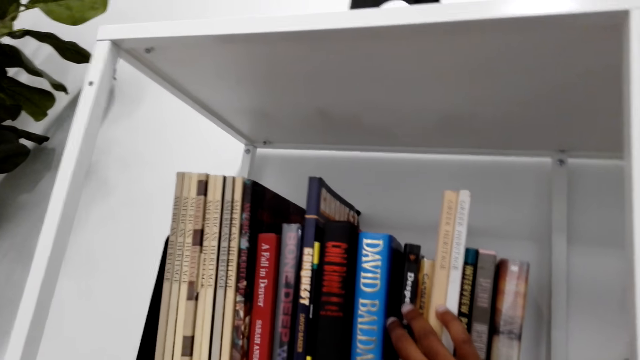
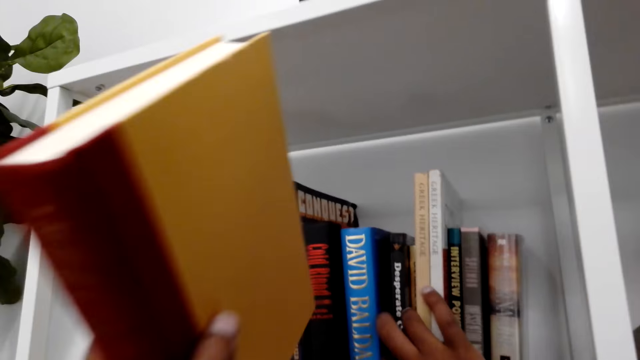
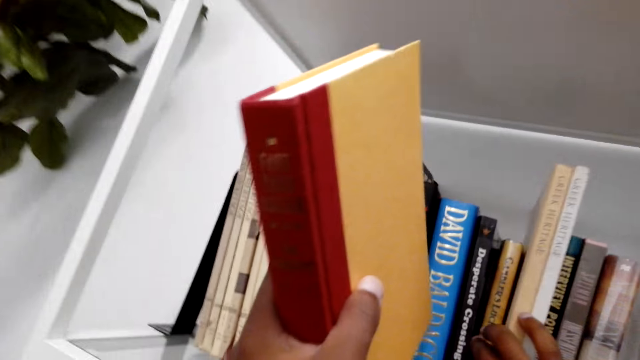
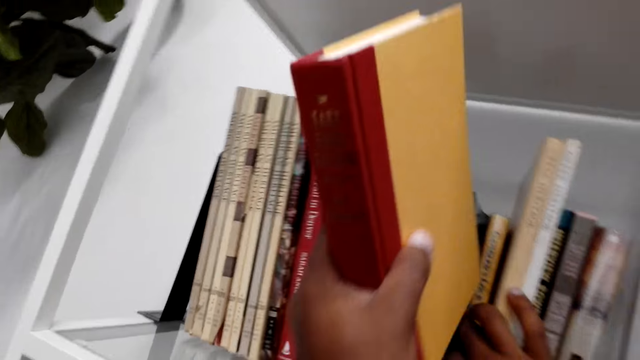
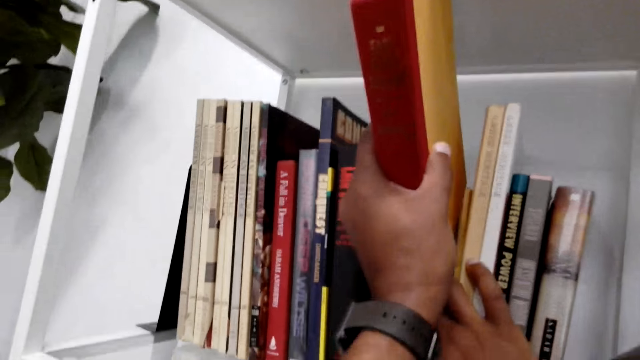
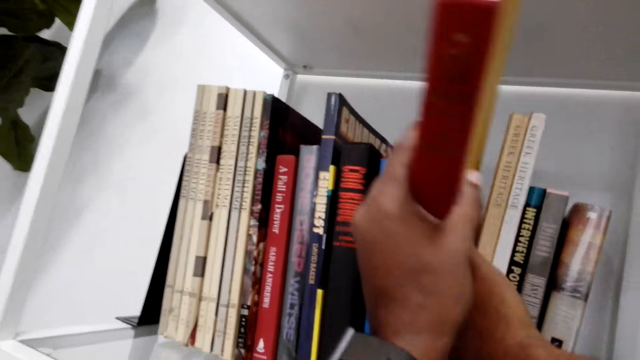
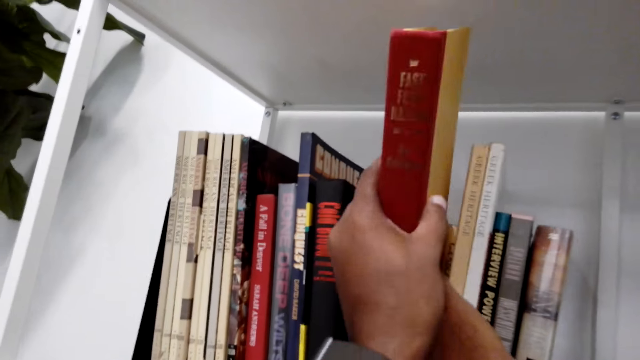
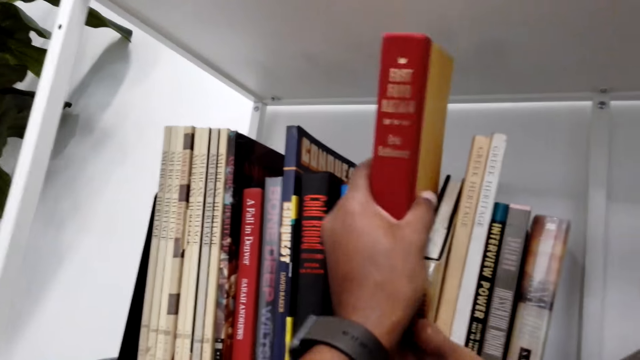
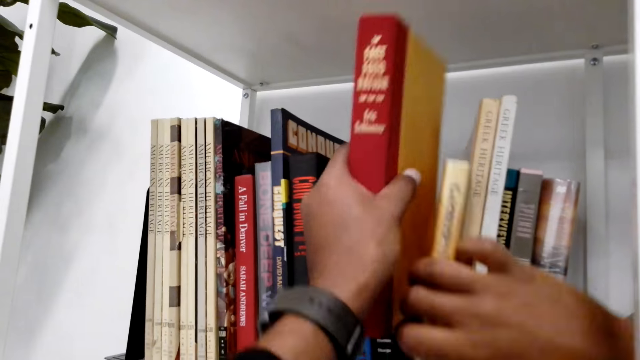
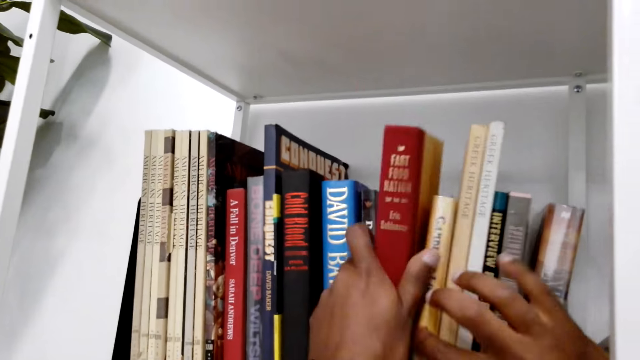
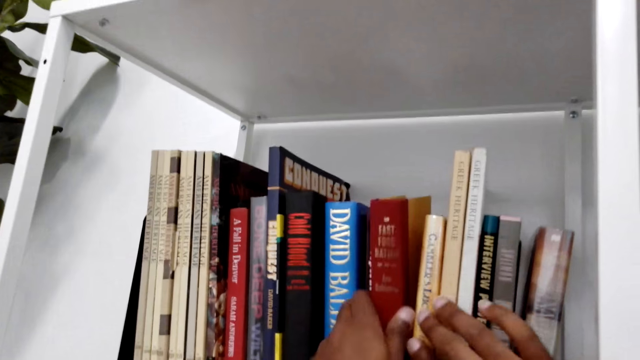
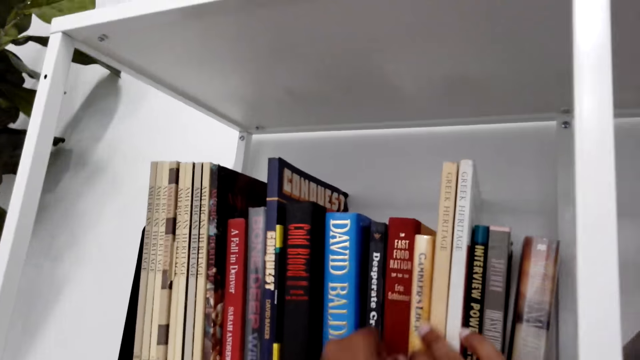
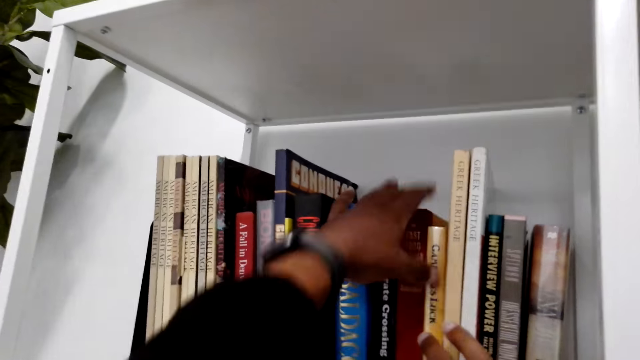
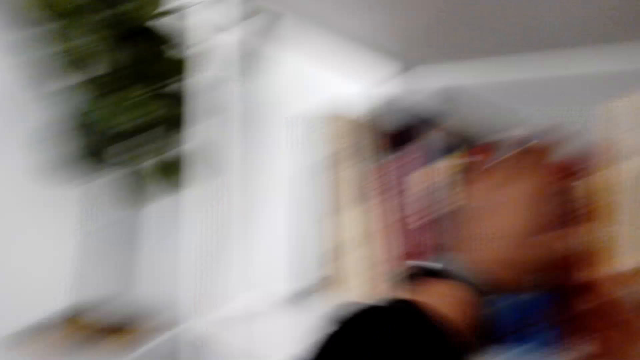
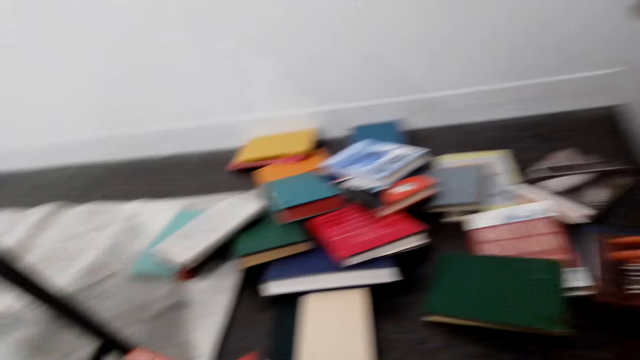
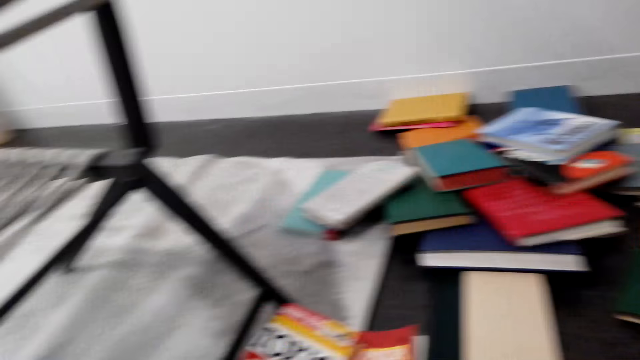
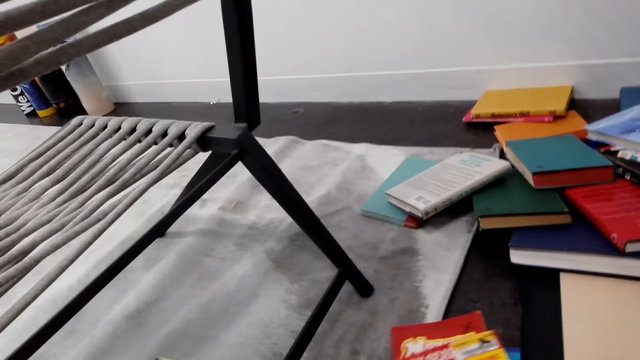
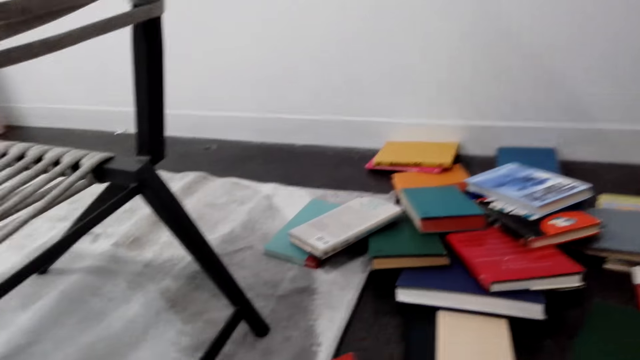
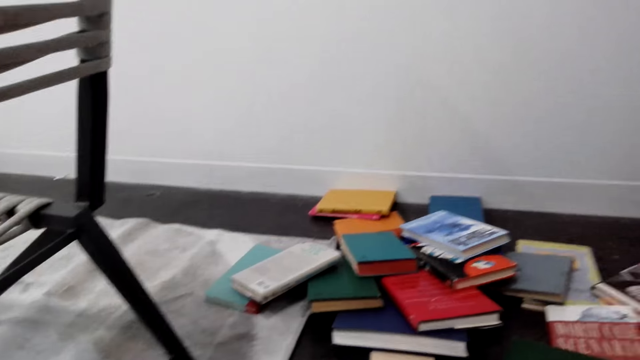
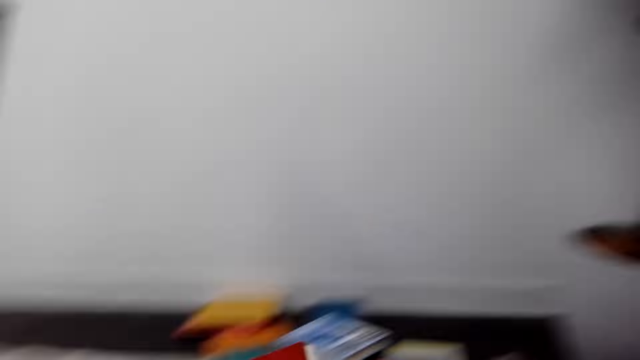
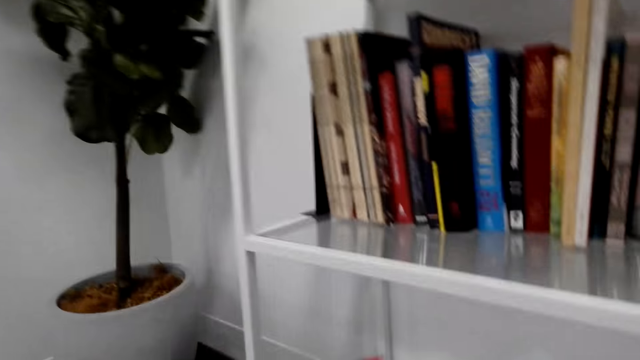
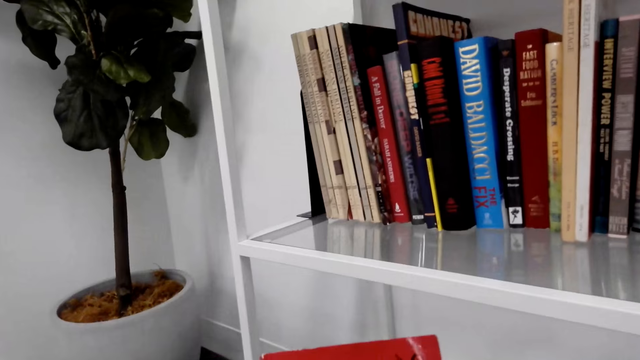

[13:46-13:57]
The camera wearer holds the book. They fit the book on the shelf. They look at the books on the floor. They pick up the books.

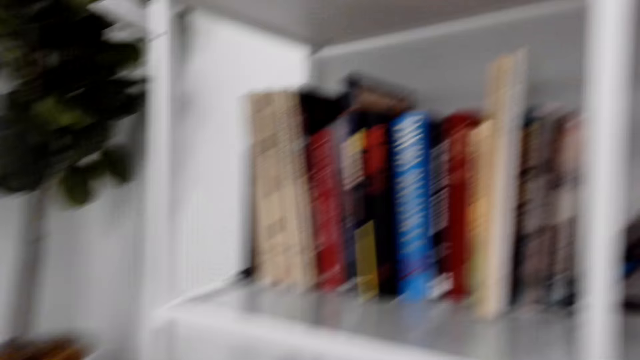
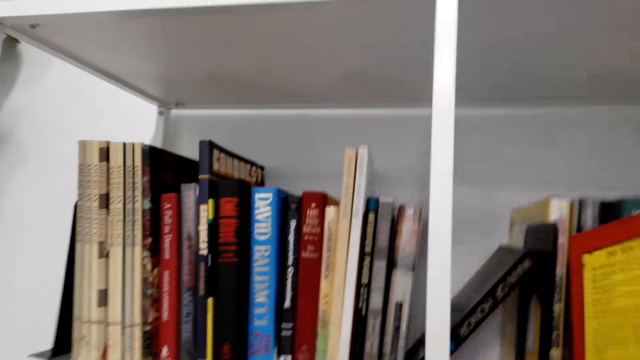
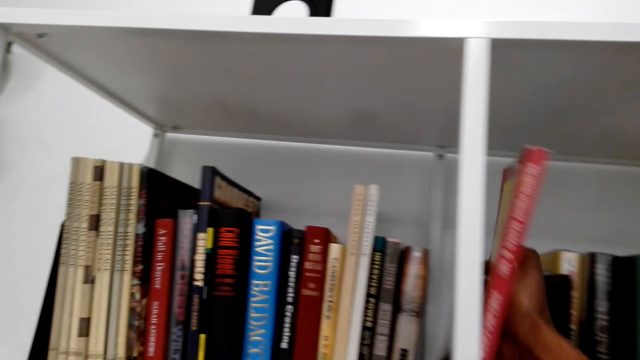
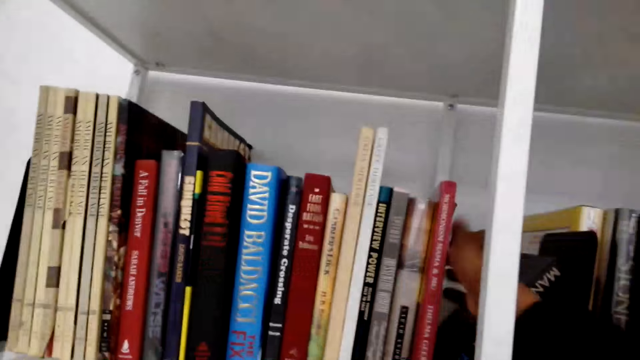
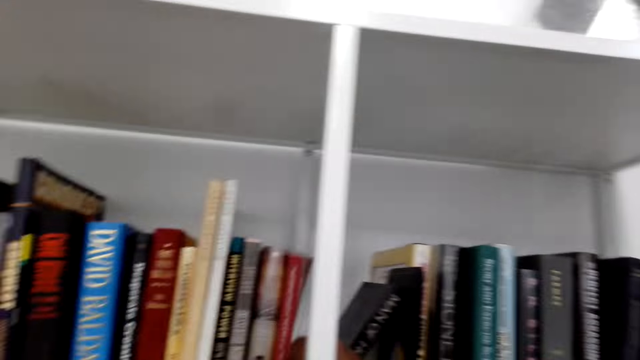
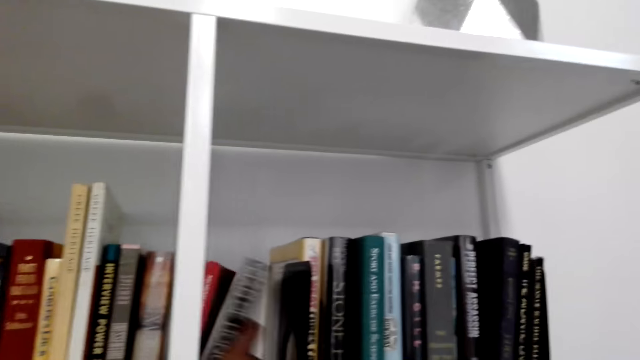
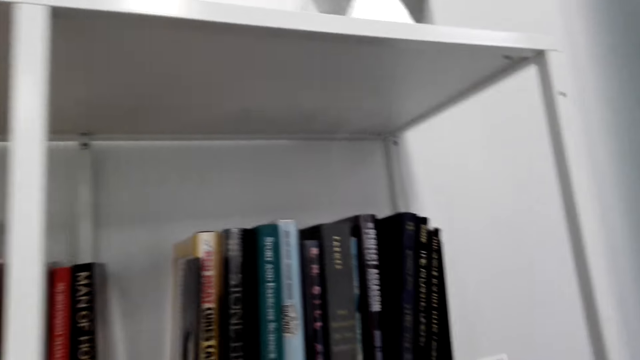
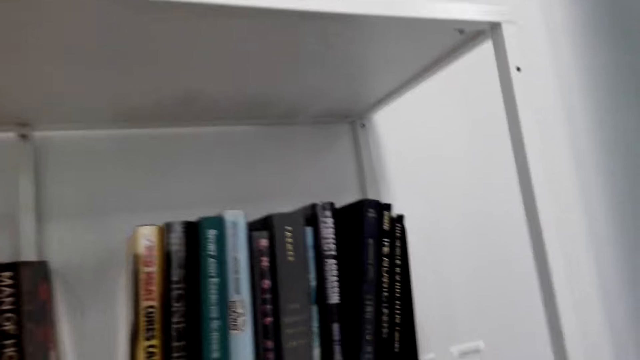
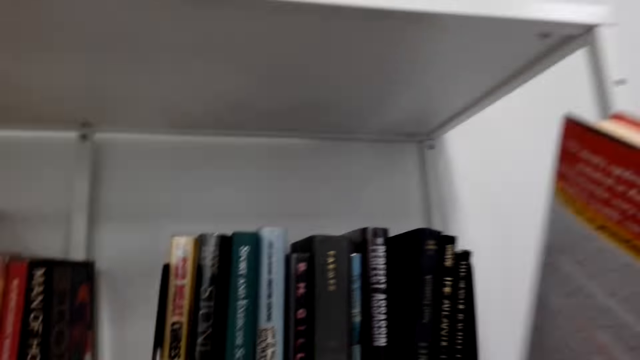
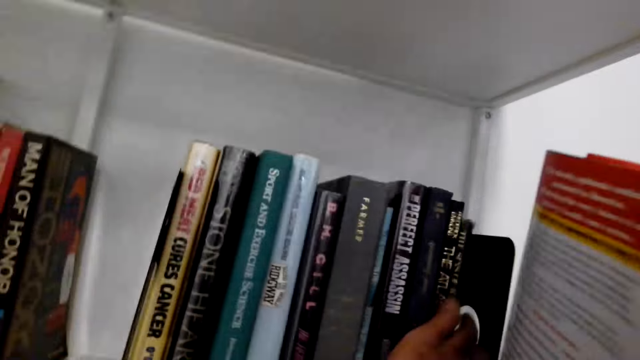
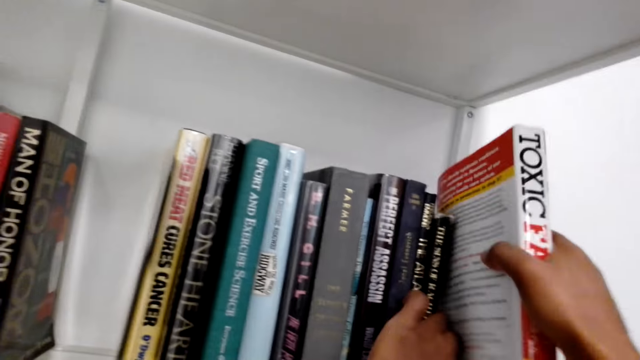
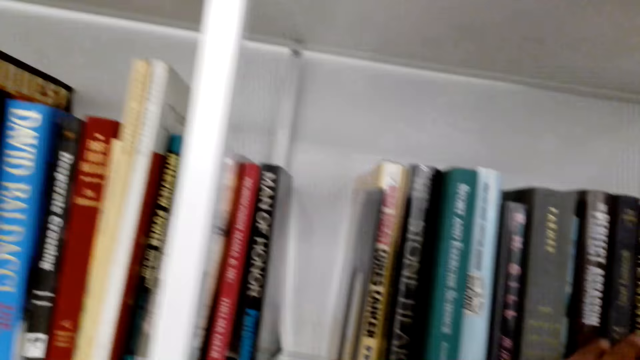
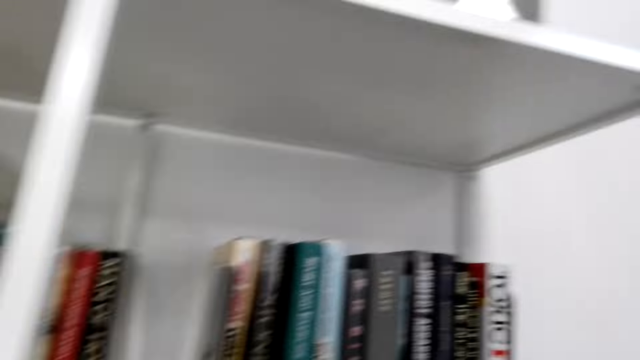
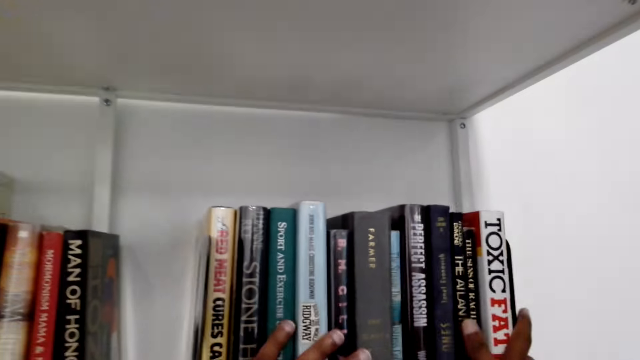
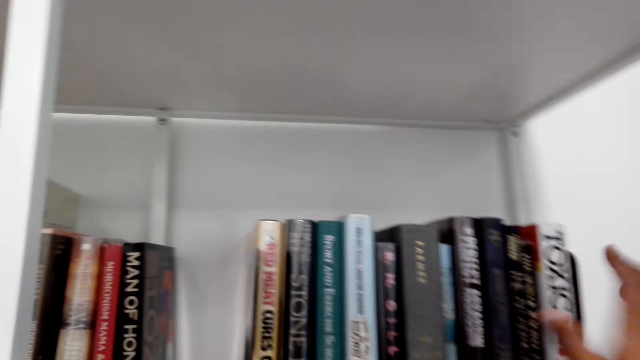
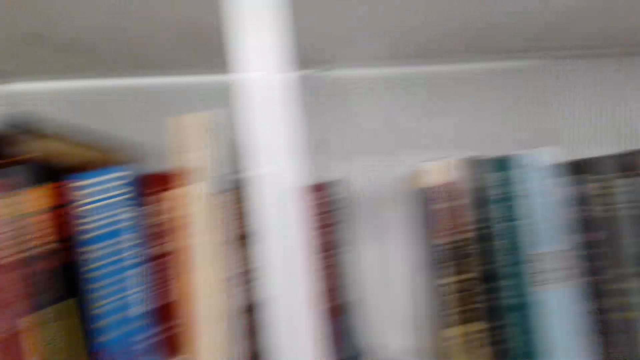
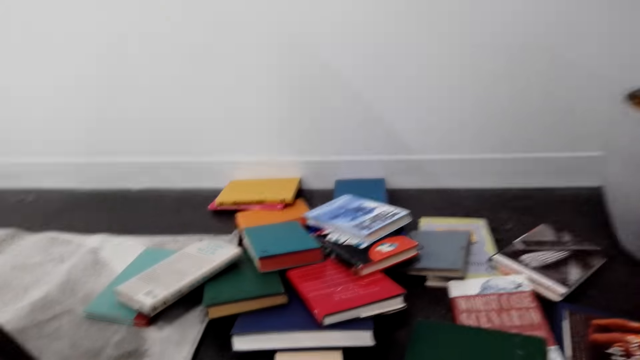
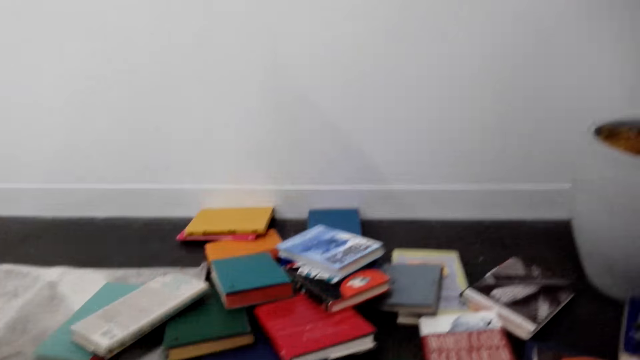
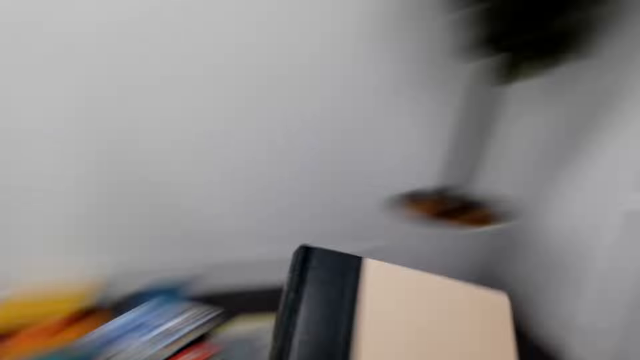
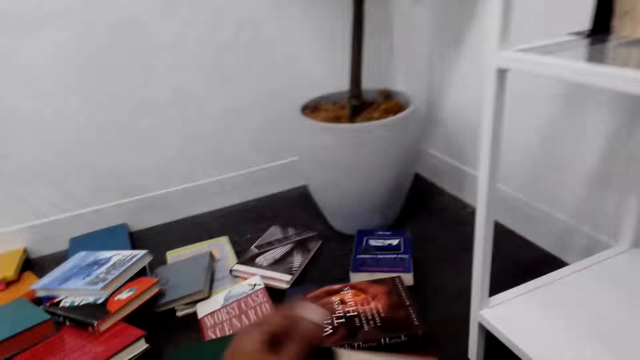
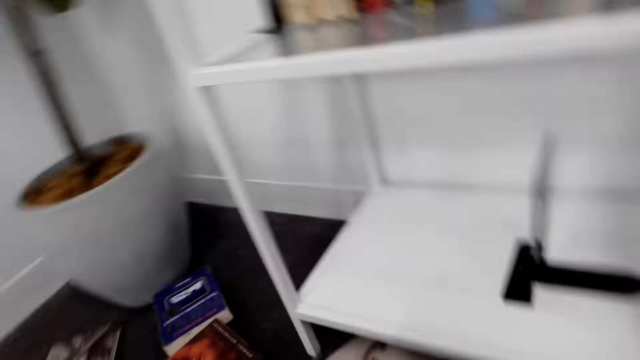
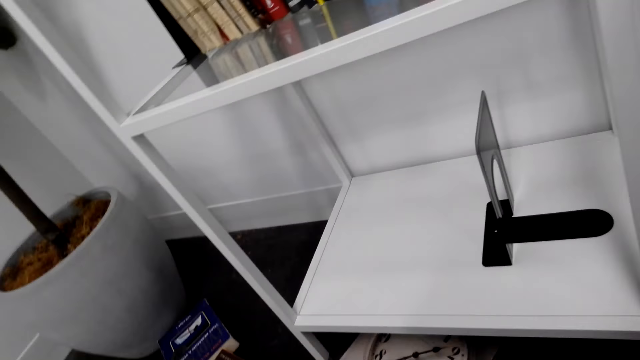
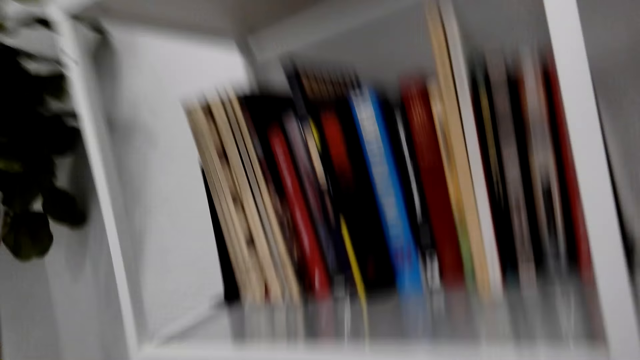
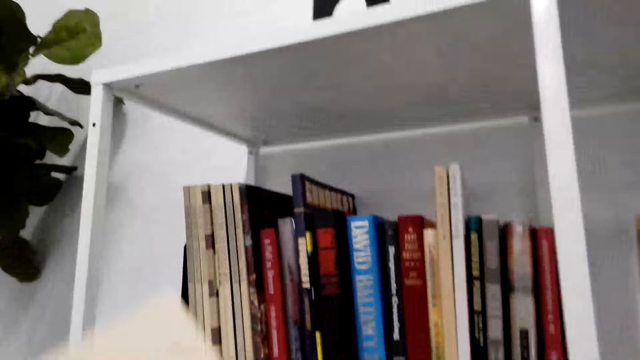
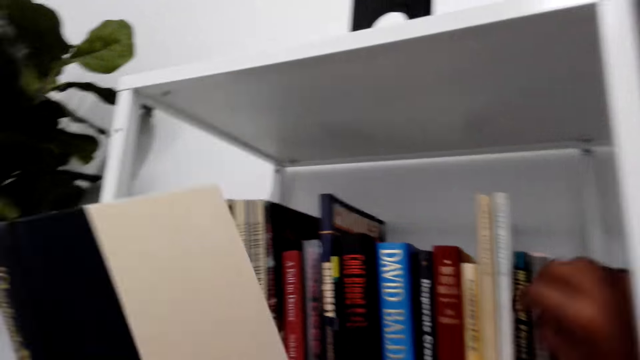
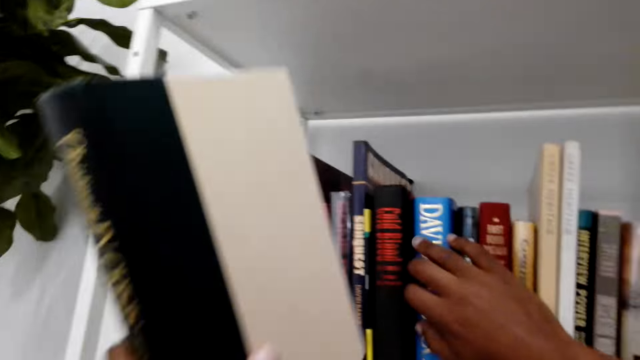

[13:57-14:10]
The camera wearer puts a book on the shelf. They lift the book. They move the book on the shelf. They lift the book and hold the book. They move the books. They fit the book on the shelf. They turn around. They look at the books on the floor. They pick up the book. They hold the book. They look at the books on the shelf. They hold the books.
